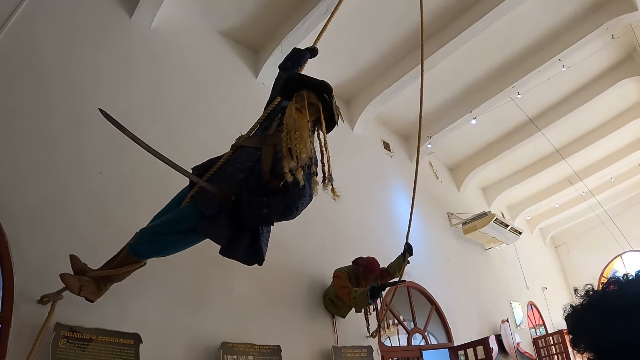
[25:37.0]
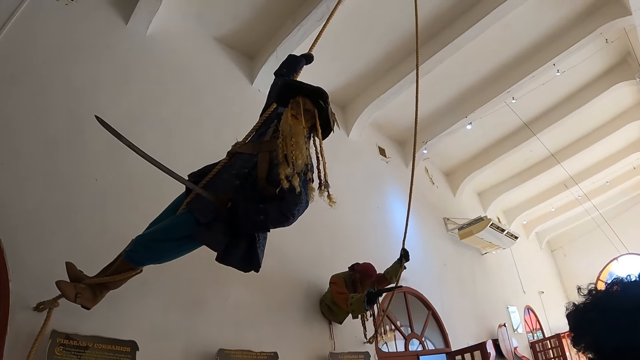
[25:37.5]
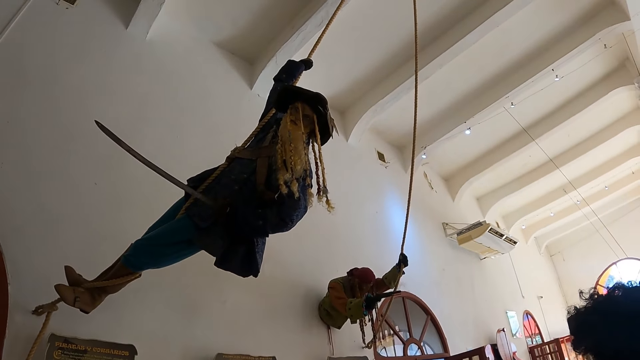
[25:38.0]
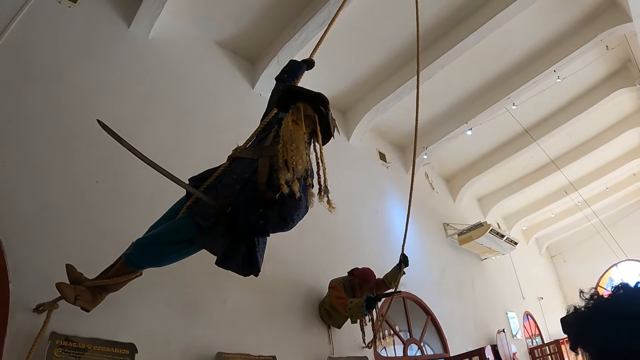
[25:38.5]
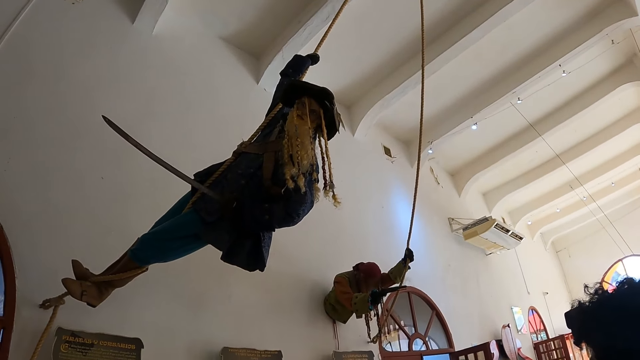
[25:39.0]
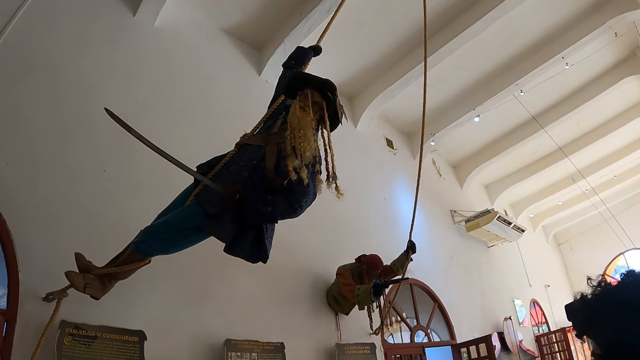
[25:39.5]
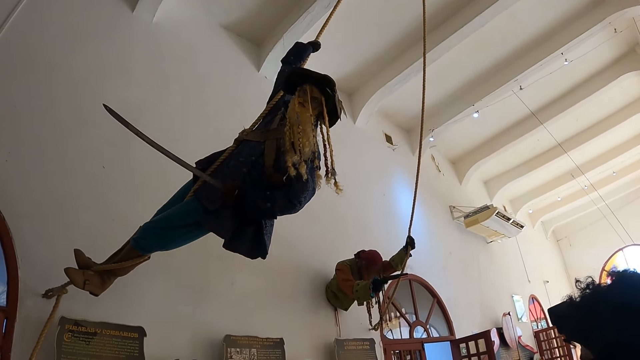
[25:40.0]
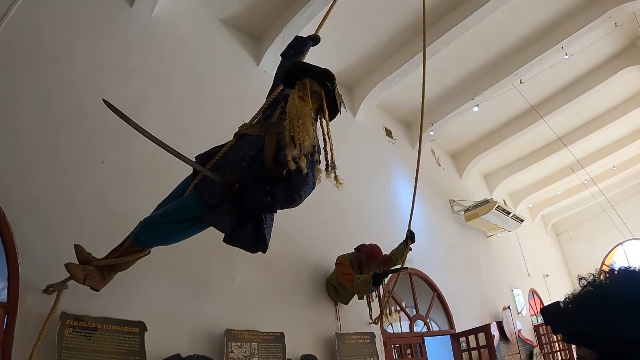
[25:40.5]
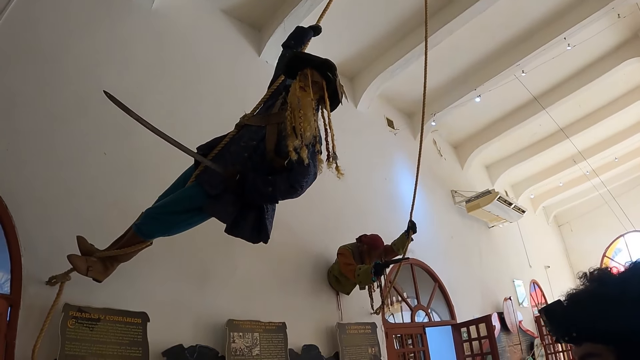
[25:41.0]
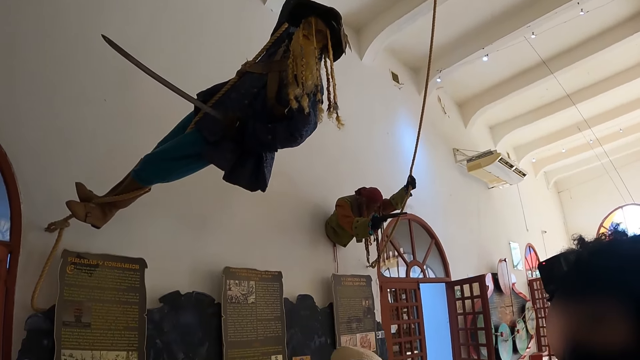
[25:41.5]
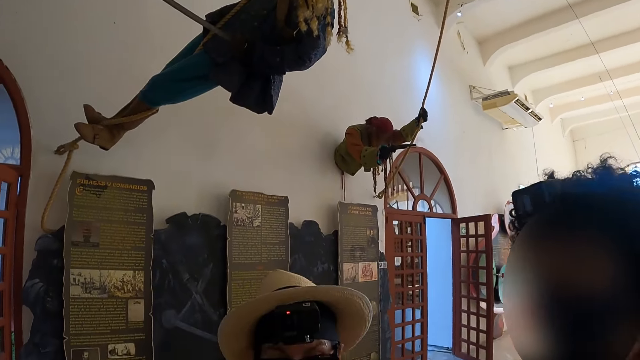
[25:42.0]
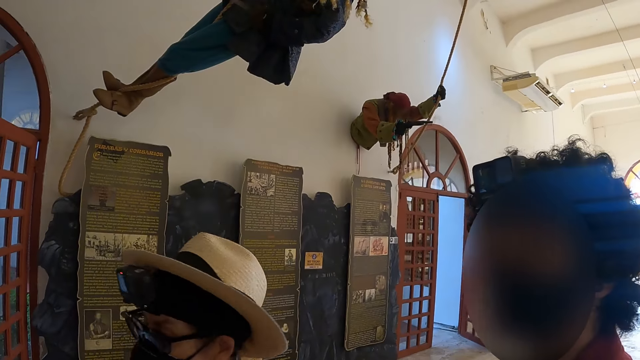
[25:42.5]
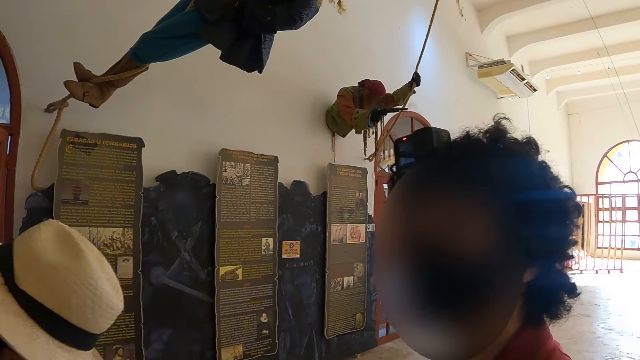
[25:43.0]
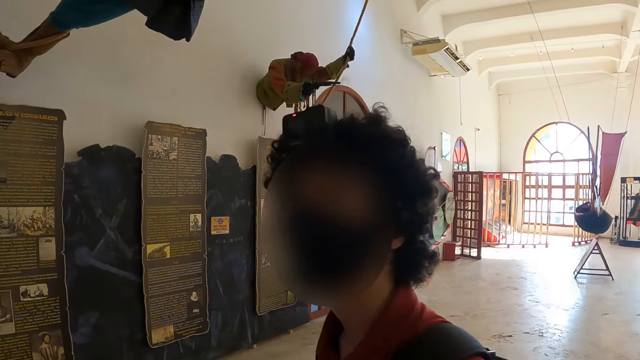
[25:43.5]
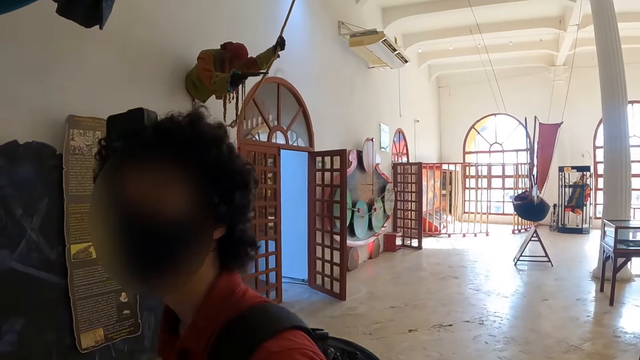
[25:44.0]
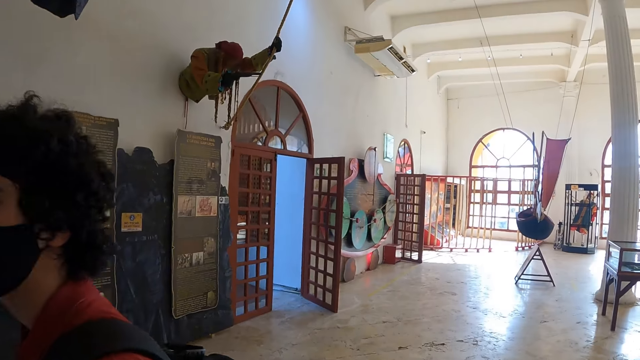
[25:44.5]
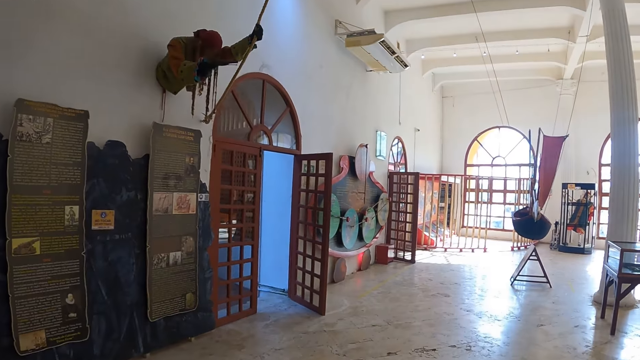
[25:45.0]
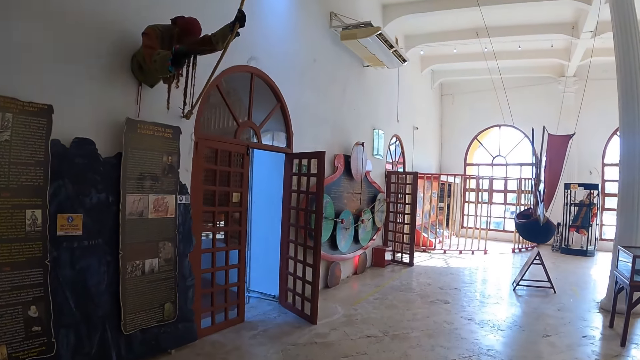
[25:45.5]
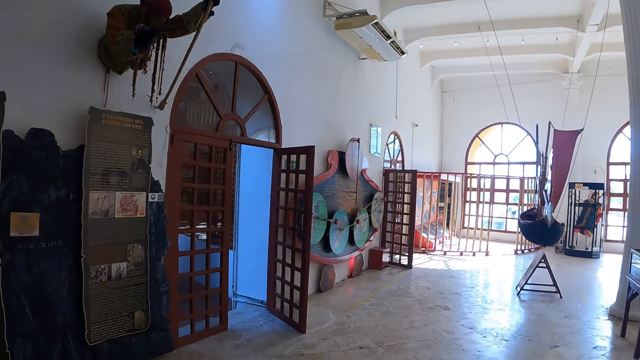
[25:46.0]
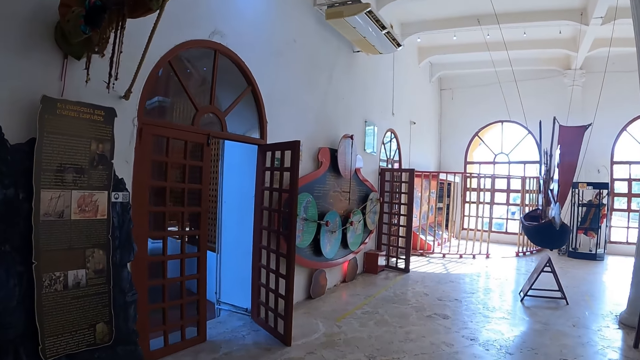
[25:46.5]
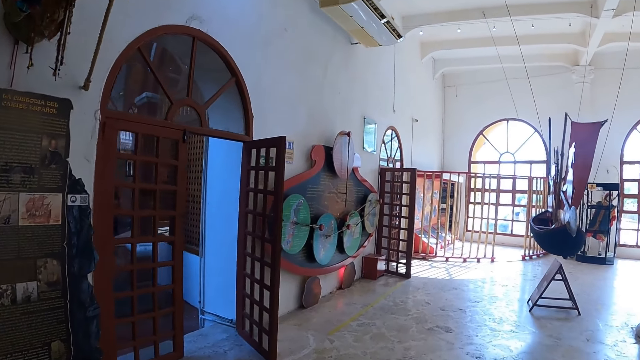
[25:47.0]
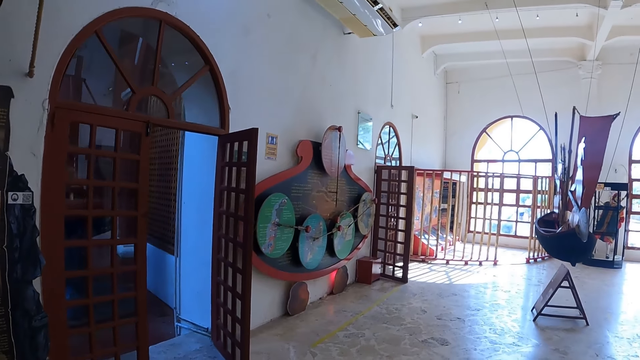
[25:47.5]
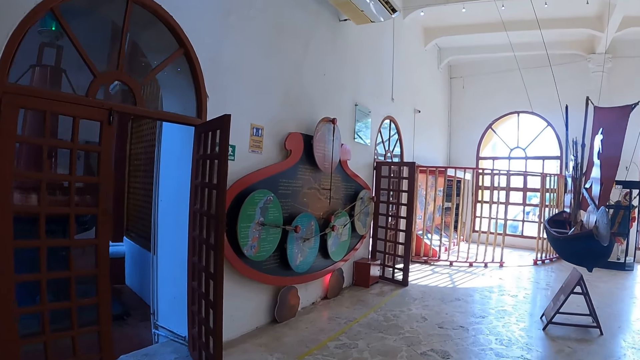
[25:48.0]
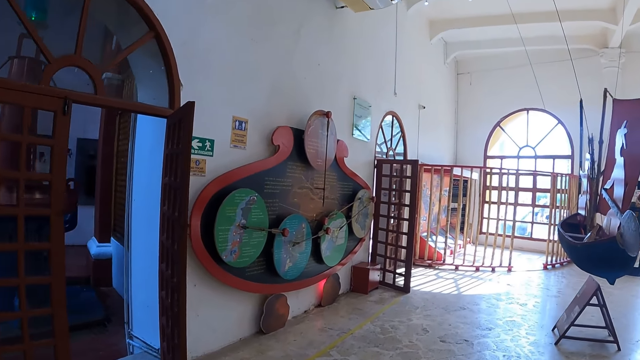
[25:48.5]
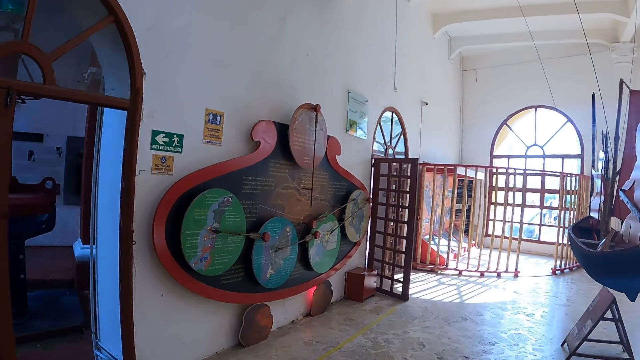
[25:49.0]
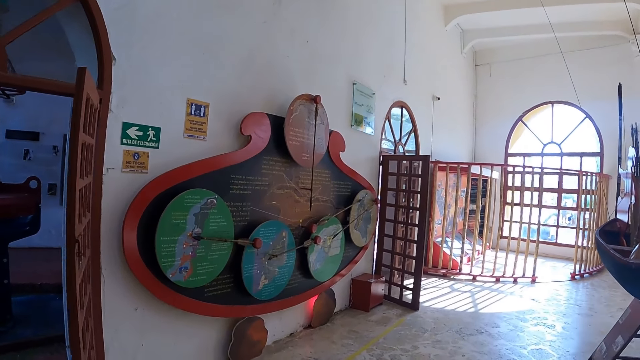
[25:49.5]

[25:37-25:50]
A woman walks in the room. The camera wearer walks around the building. They walk towards the board.

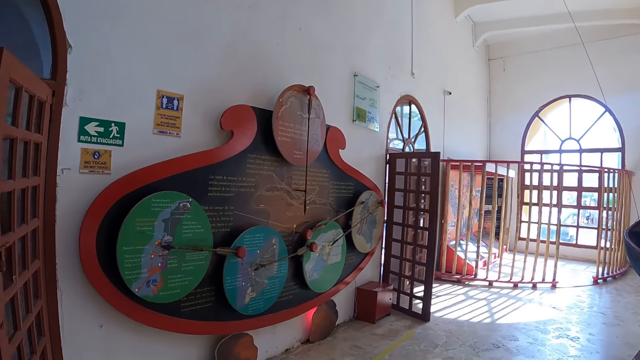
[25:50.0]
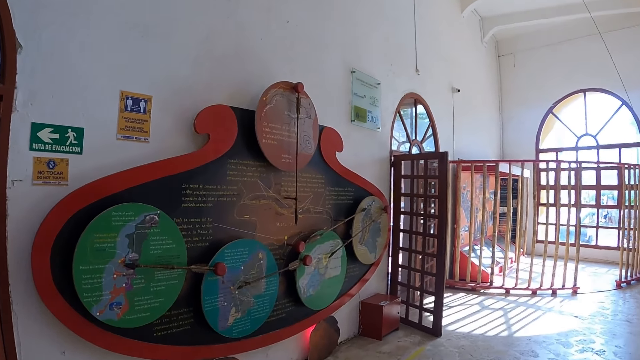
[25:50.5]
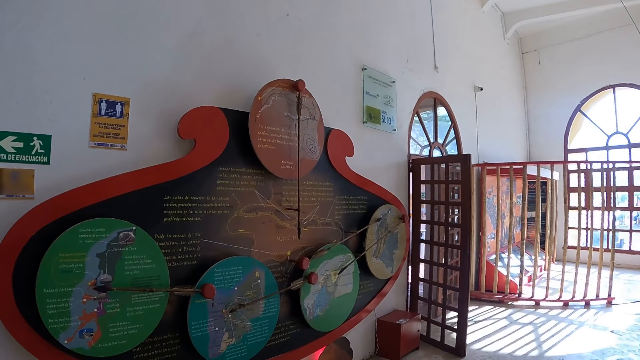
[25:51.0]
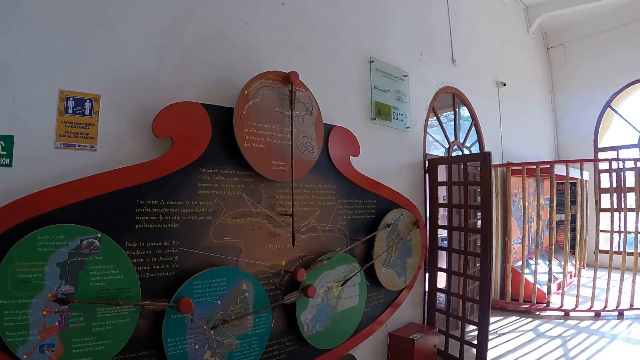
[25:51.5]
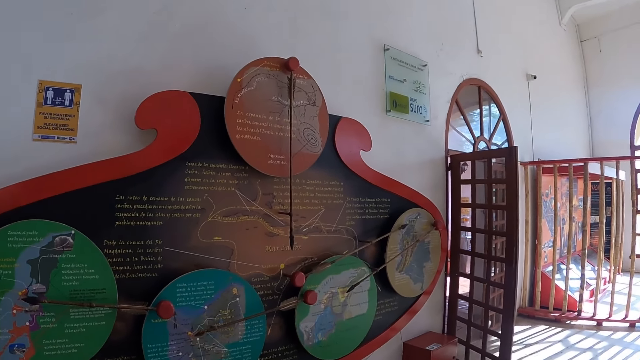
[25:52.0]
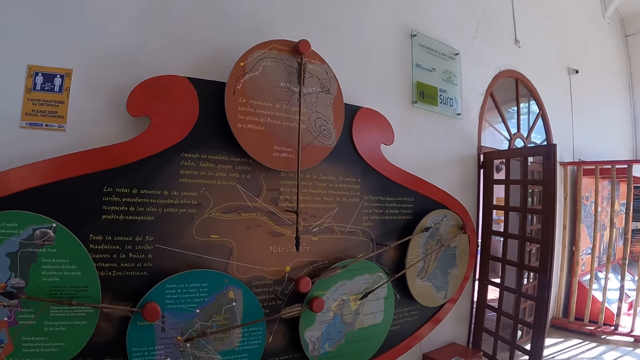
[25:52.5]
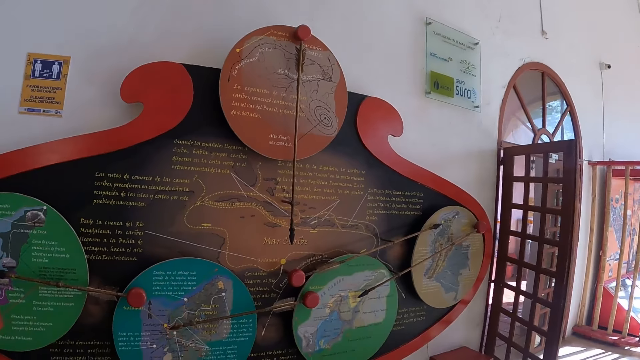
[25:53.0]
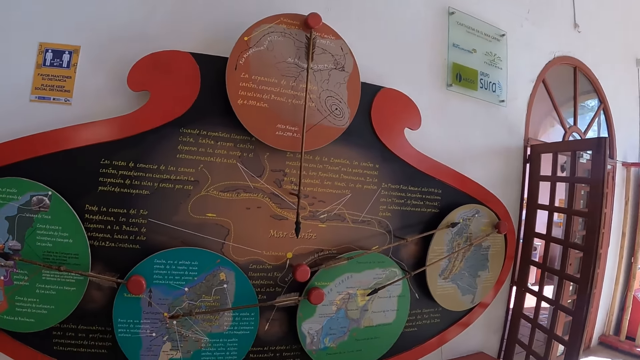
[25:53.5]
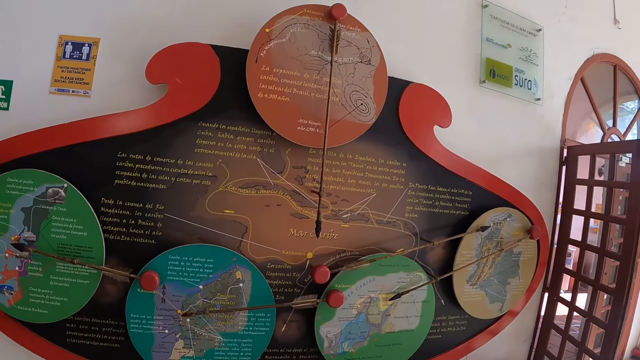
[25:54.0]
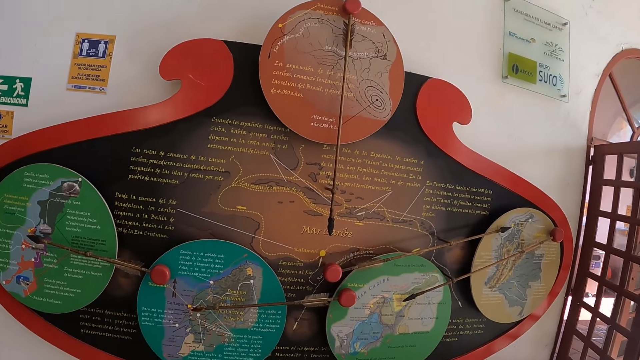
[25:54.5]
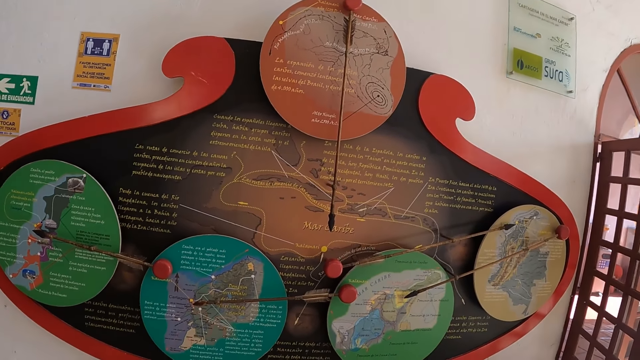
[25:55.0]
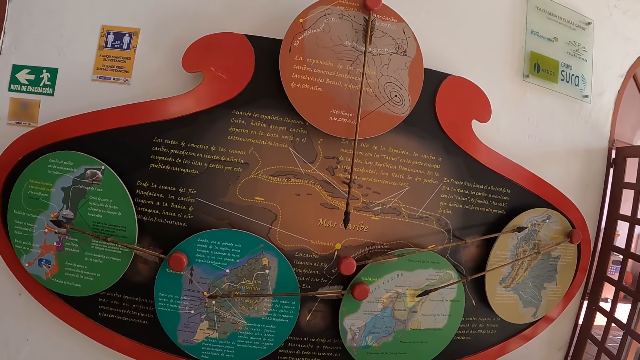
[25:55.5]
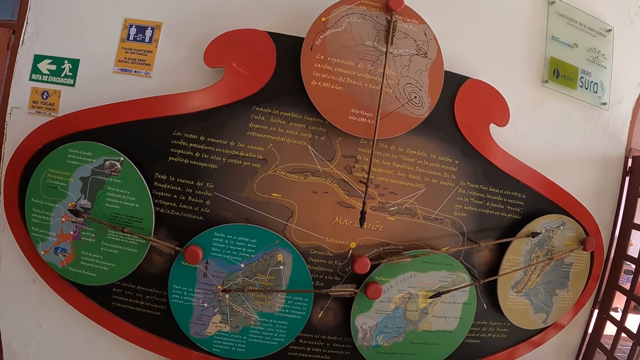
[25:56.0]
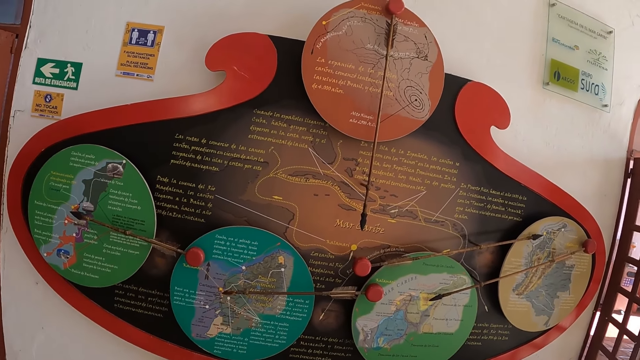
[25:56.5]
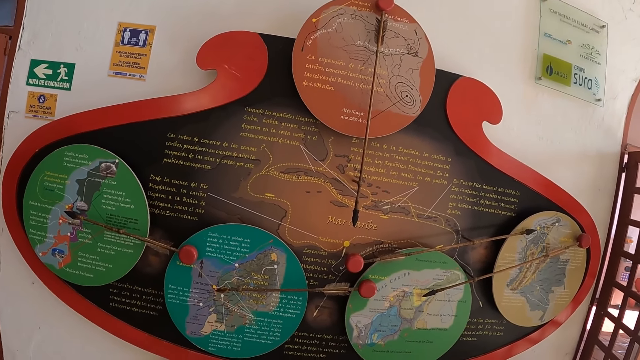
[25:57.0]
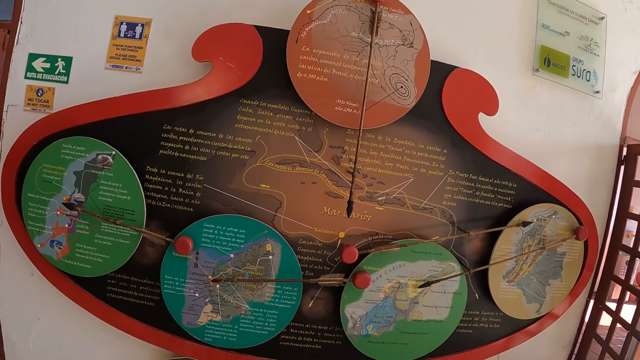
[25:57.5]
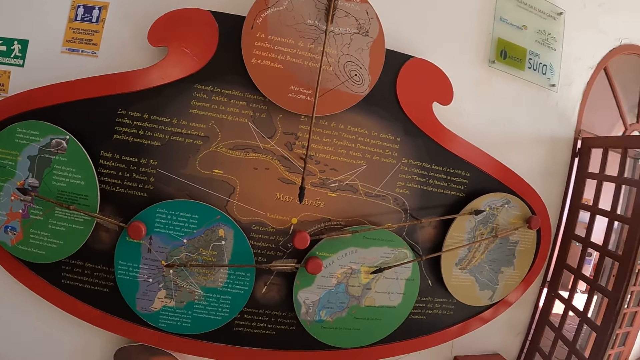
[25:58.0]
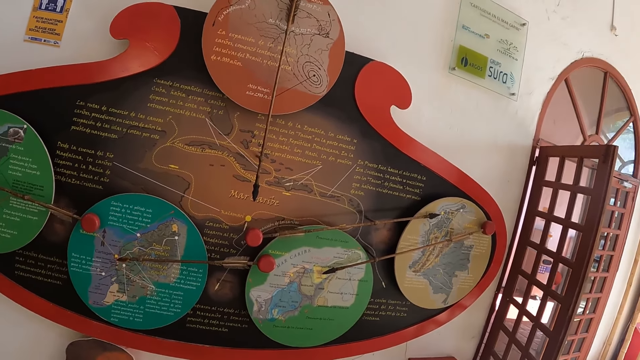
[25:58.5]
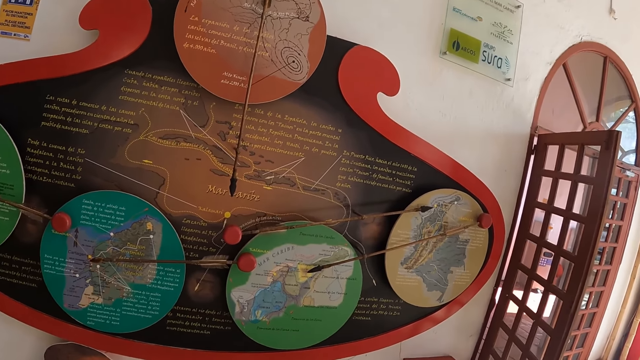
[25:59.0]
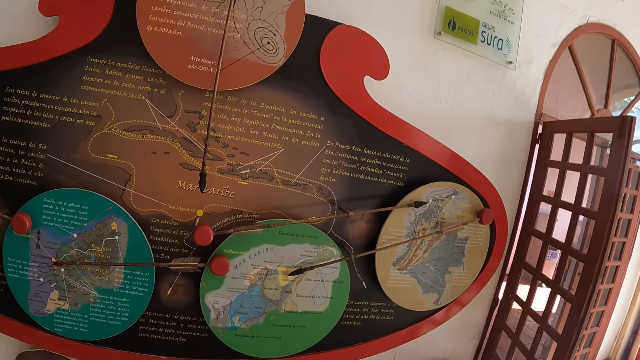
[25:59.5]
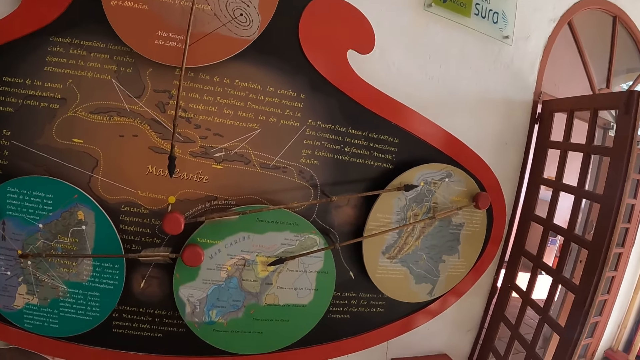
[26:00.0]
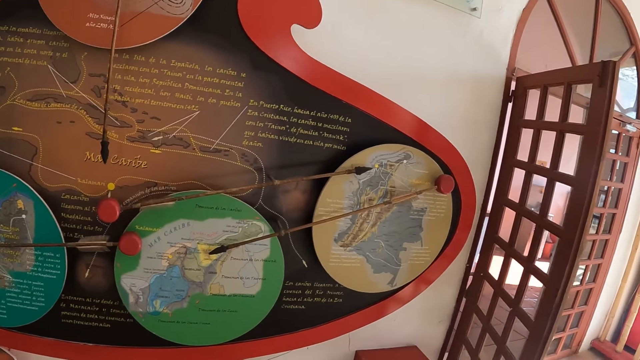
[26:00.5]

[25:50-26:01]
The camera wearer stares around the building. They read on the board. A woman walks in the room with a man.
